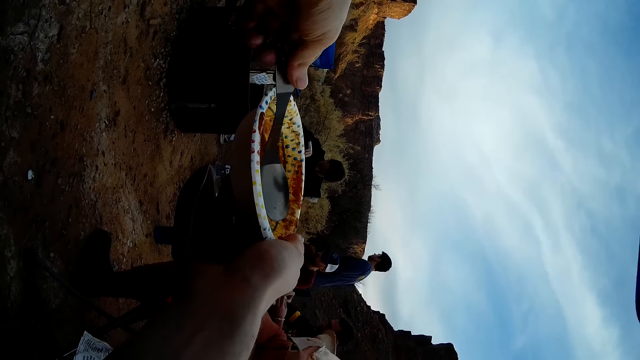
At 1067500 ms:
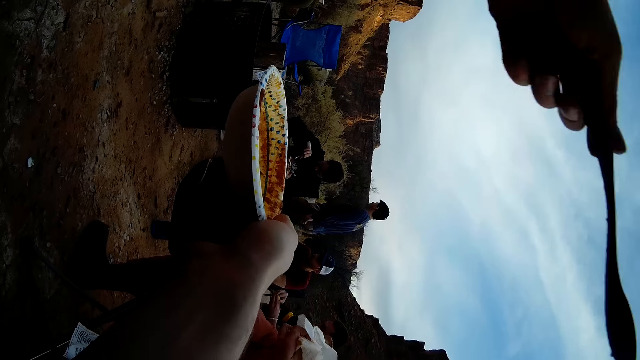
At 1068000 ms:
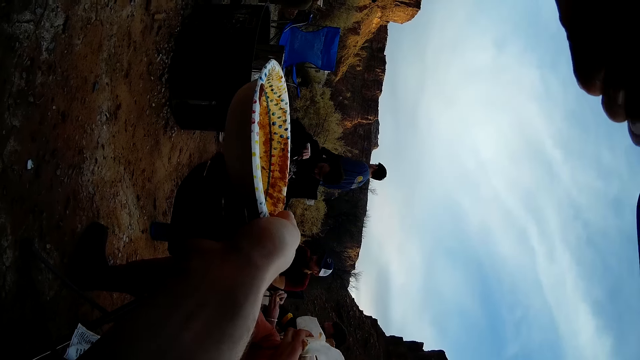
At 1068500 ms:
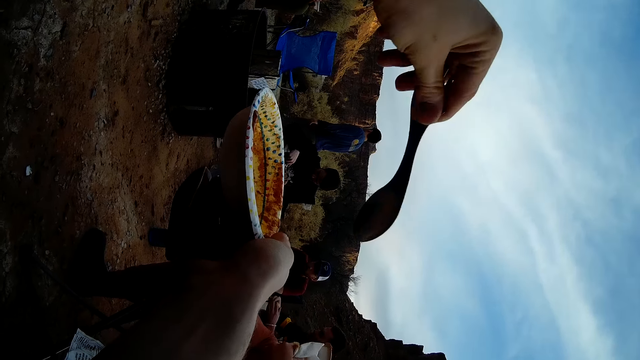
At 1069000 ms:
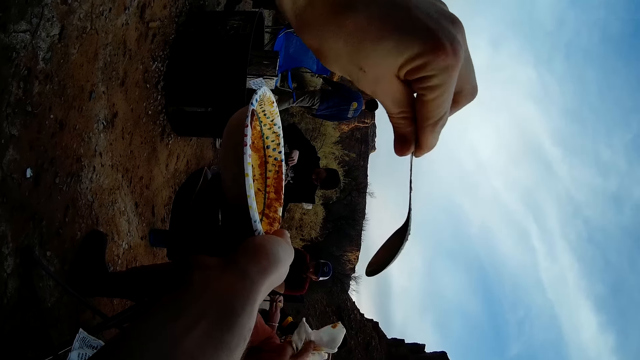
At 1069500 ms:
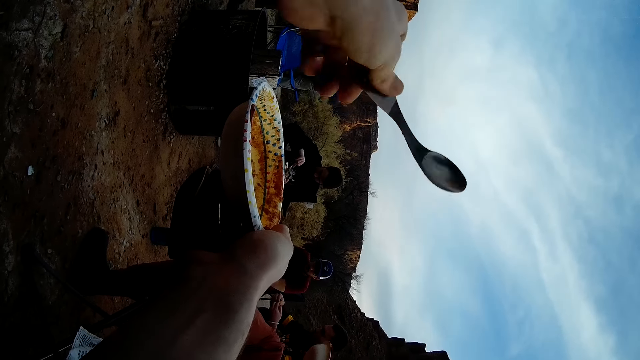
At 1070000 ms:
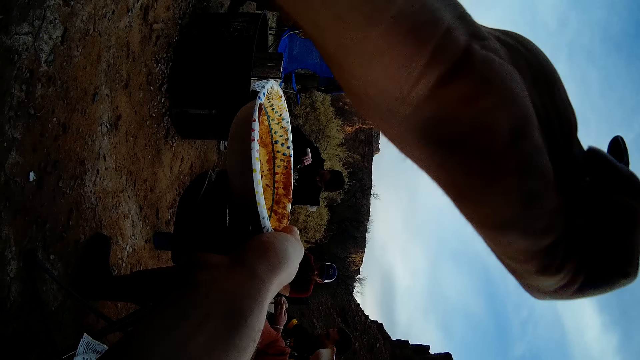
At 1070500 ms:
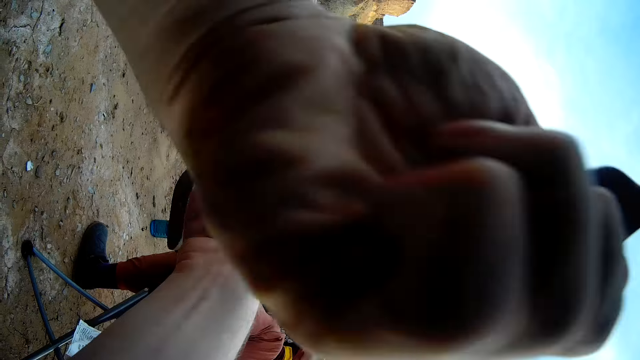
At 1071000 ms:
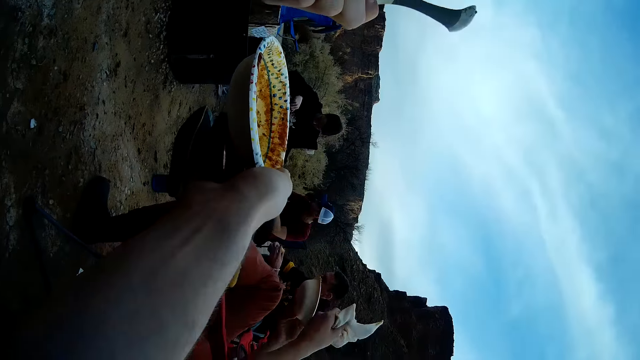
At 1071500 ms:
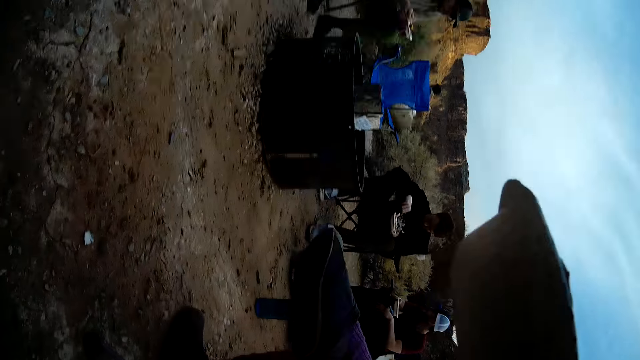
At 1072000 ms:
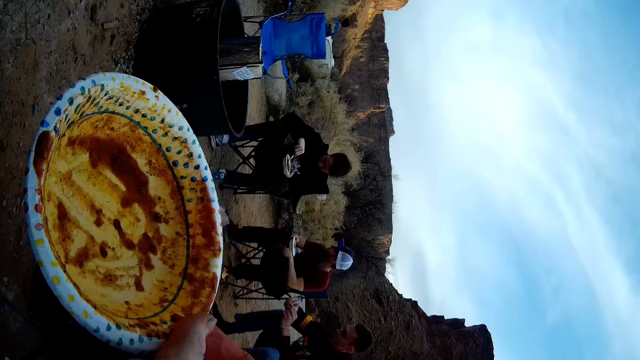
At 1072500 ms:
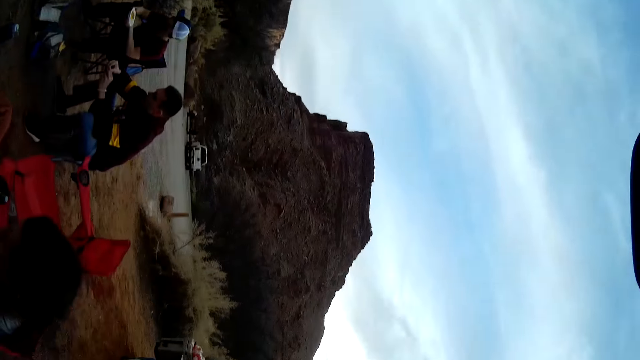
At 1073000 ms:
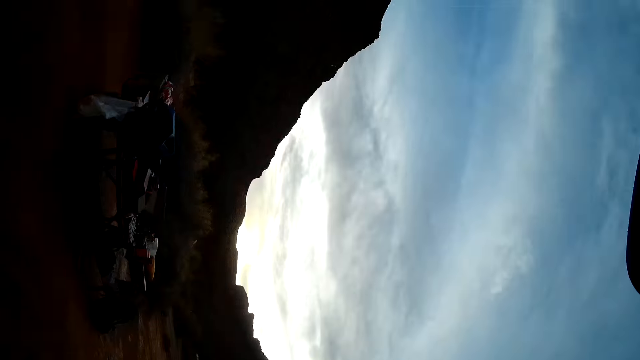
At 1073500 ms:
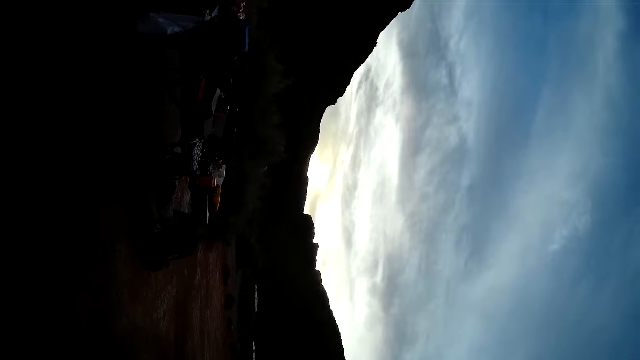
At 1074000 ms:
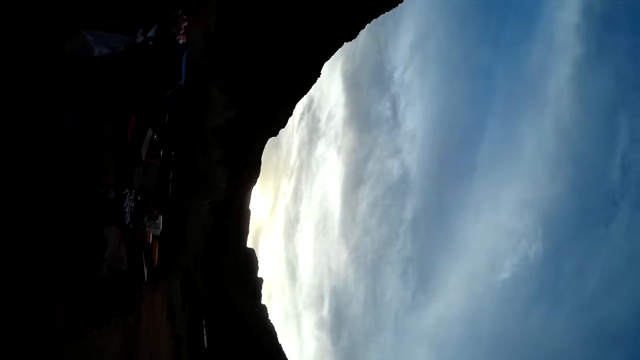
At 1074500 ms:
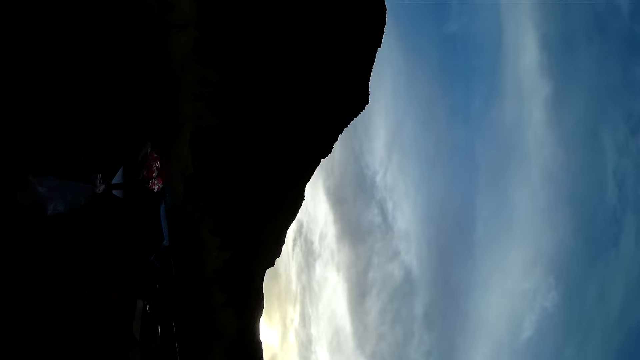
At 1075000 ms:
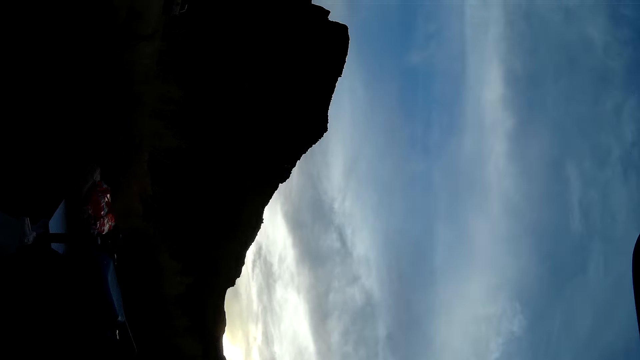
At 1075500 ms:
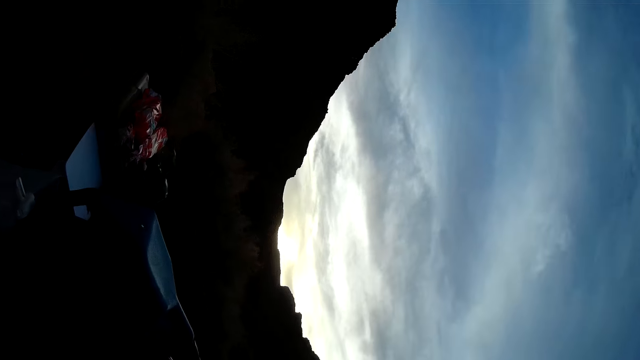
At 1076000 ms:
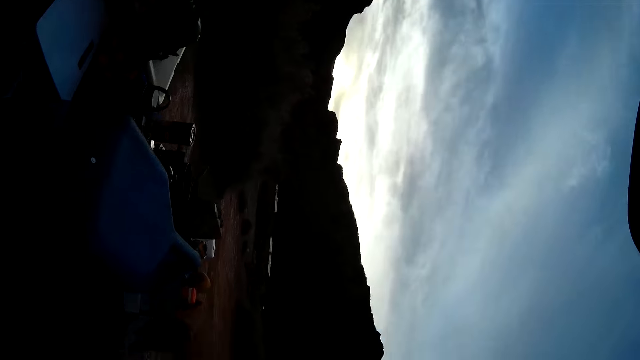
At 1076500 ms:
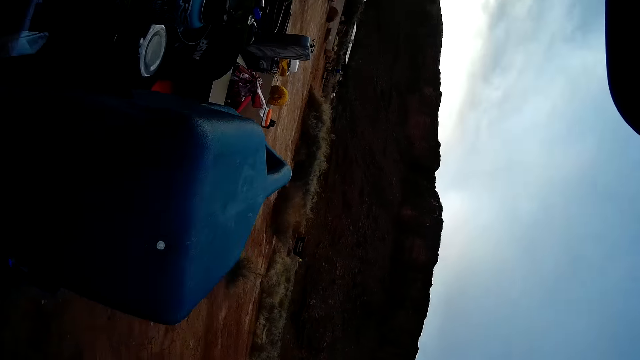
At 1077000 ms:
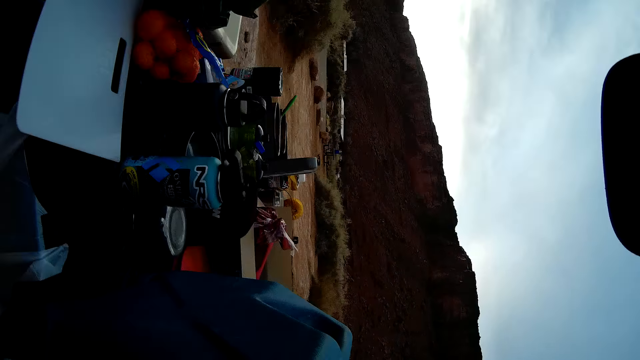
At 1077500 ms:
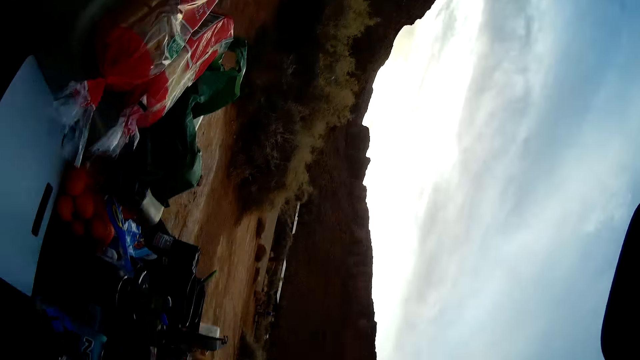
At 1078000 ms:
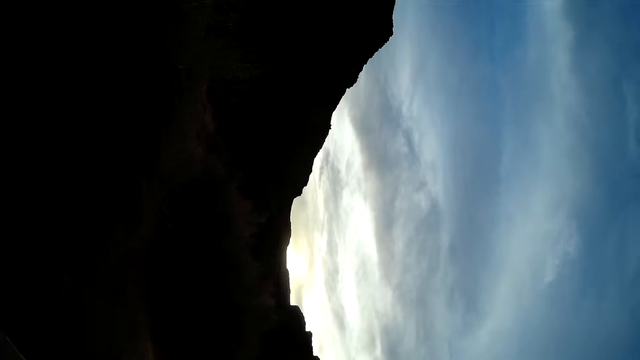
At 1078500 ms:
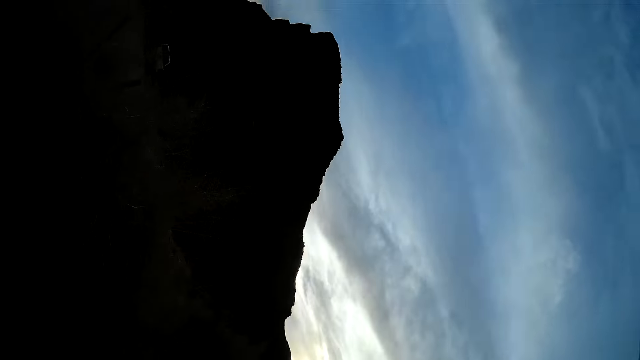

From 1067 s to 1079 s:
The camera wearer licks the spoon. They turn the spoon. They lick the spoon. They drop the plate and the spoon, walk away and look around.

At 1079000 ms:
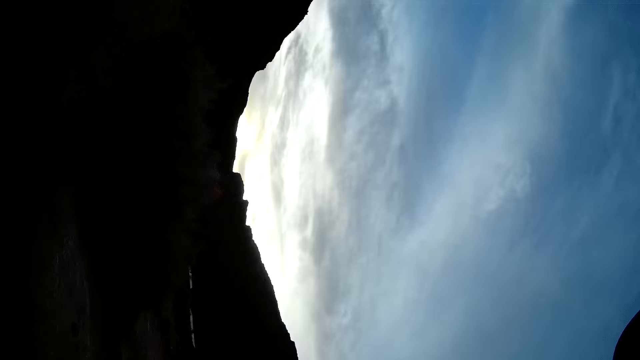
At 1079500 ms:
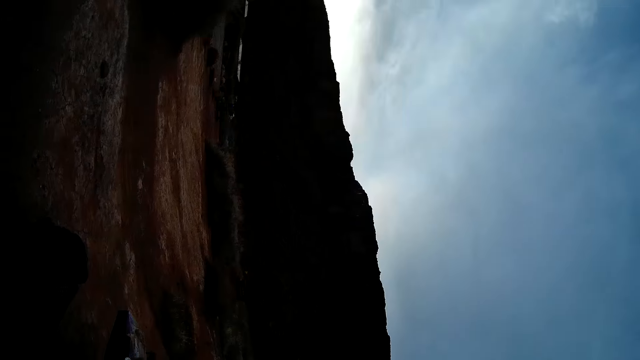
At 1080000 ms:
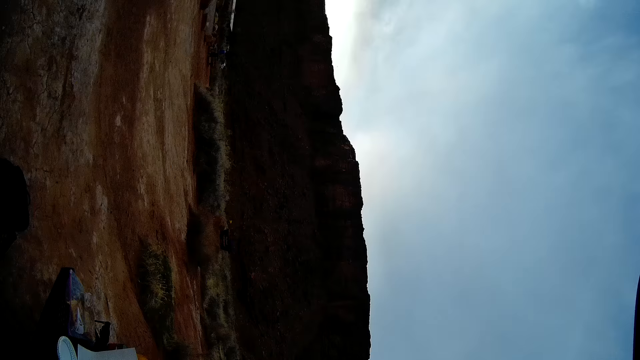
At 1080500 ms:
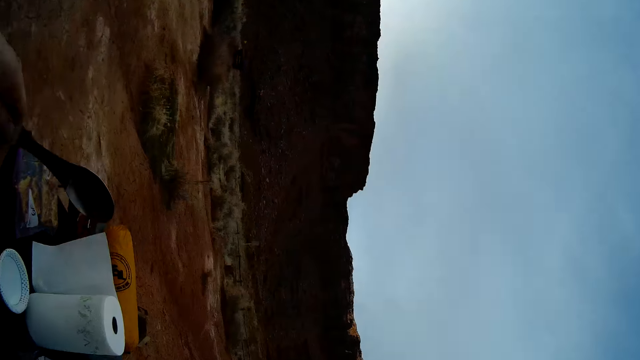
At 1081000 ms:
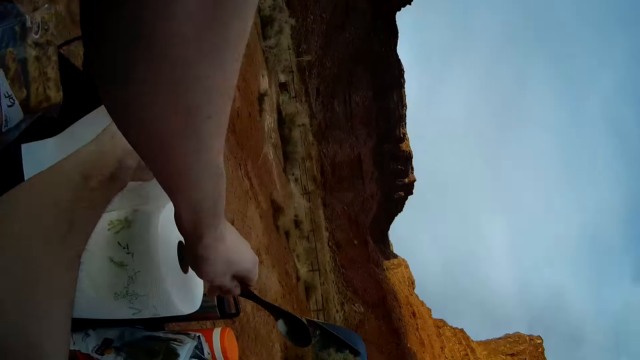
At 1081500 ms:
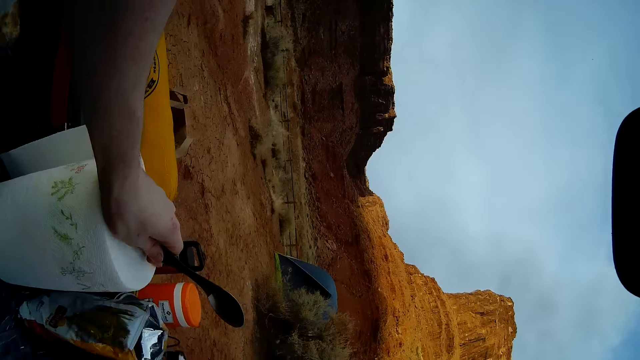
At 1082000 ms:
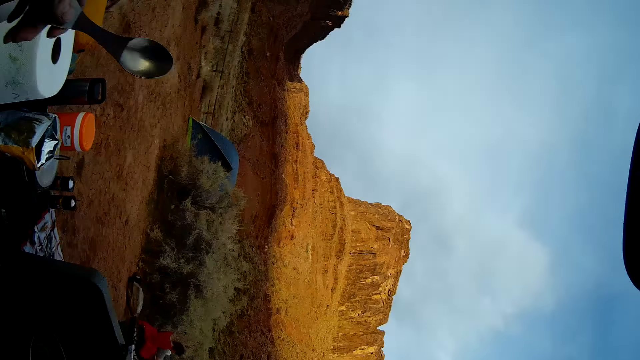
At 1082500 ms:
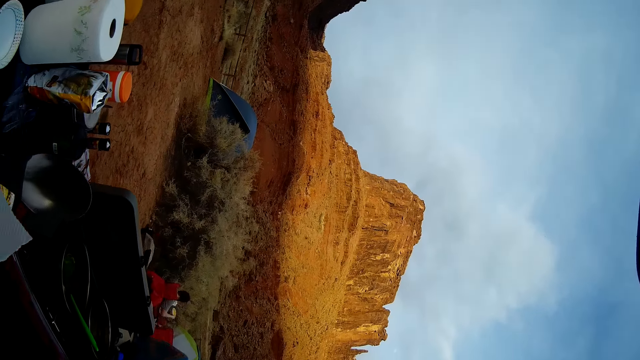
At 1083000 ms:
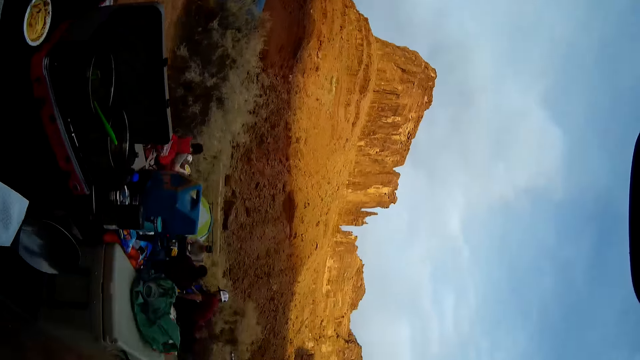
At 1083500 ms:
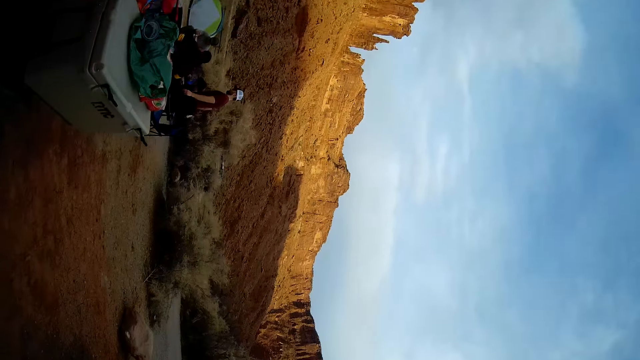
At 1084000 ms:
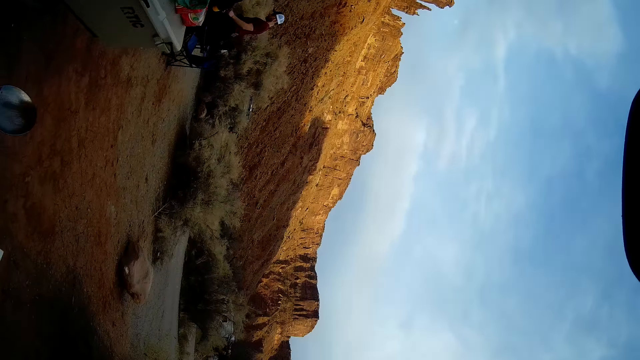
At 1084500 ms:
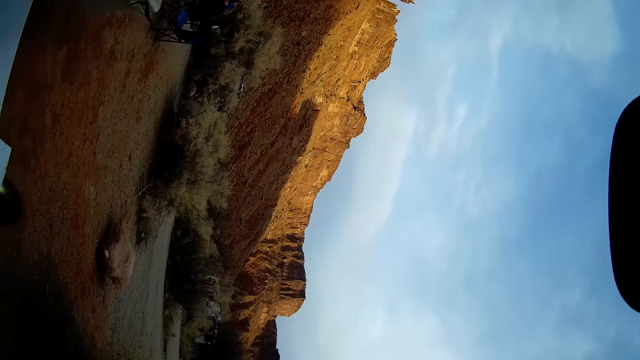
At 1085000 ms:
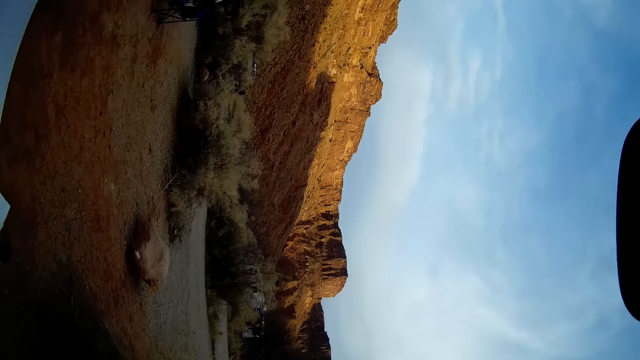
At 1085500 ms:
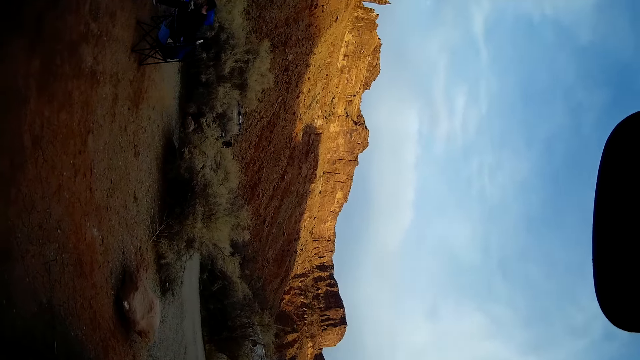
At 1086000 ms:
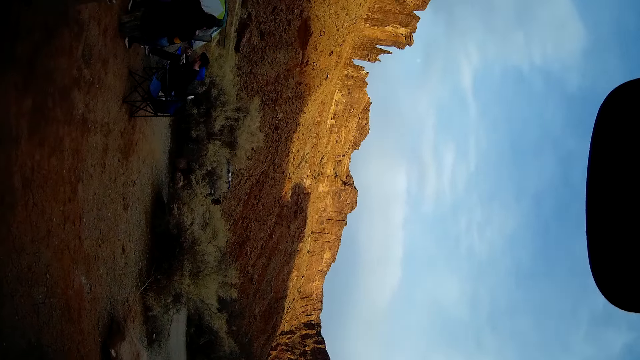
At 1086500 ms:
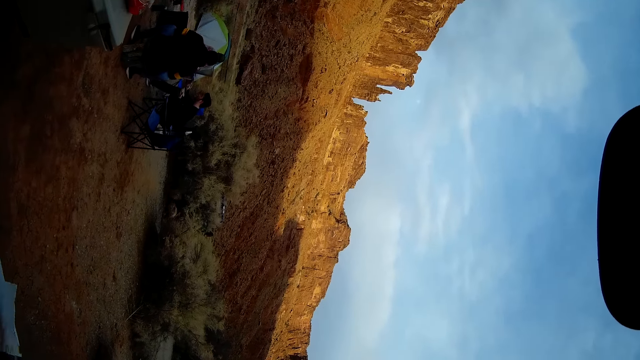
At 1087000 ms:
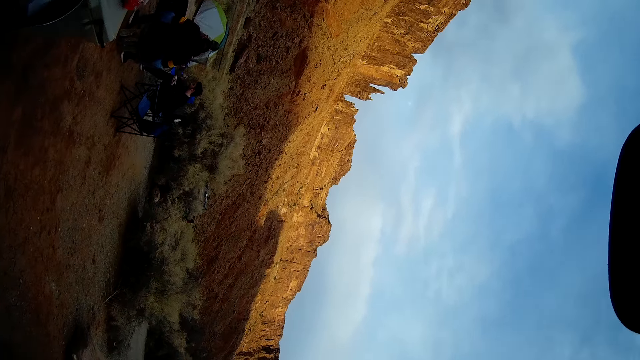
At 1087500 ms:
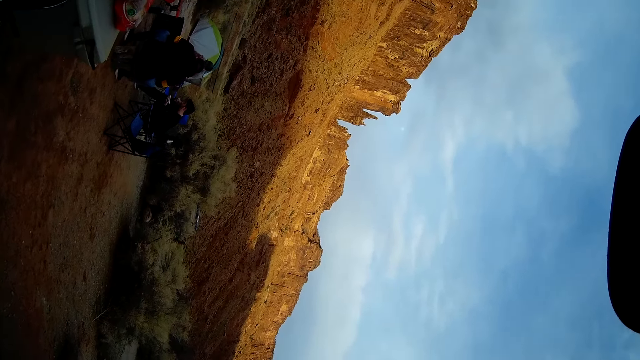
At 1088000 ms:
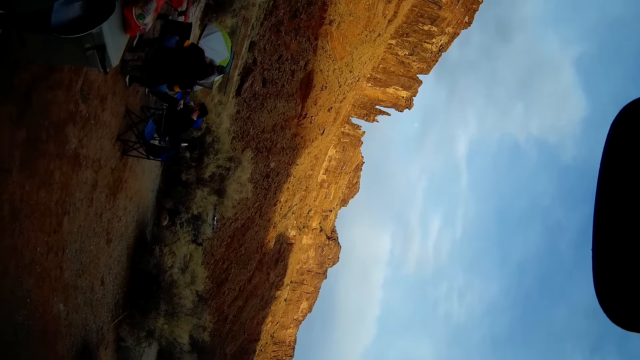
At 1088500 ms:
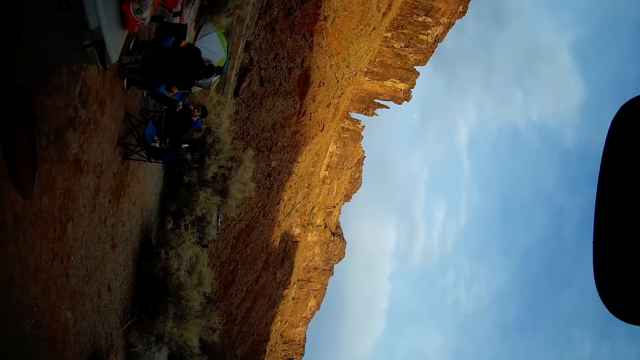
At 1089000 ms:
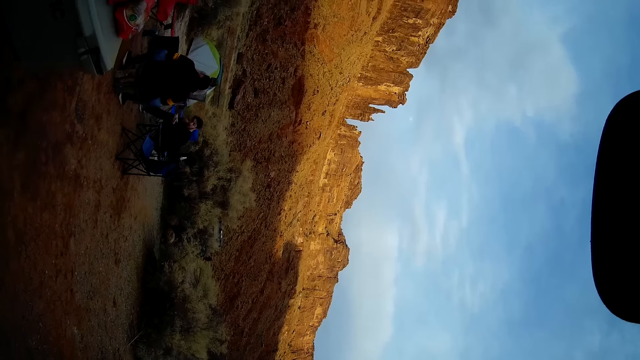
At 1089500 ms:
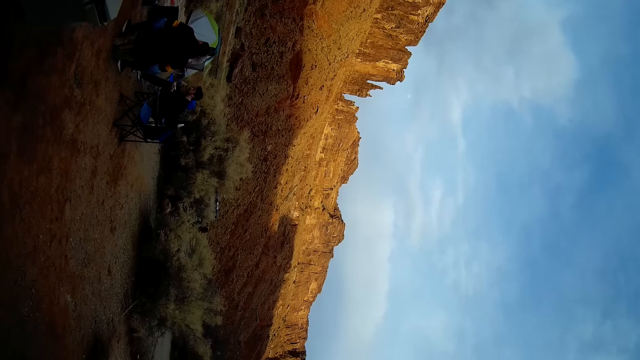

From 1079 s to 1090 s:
The camera wearer cuts a kitchen paper towel or tissue. They hold the tissue and wipe the spoon with the tissue.
